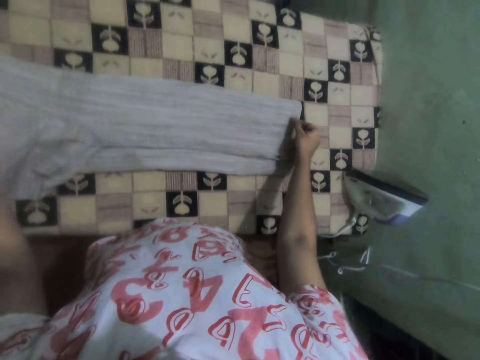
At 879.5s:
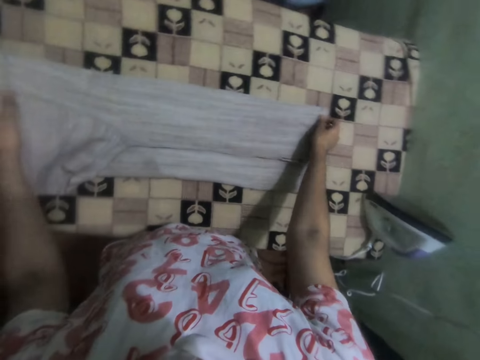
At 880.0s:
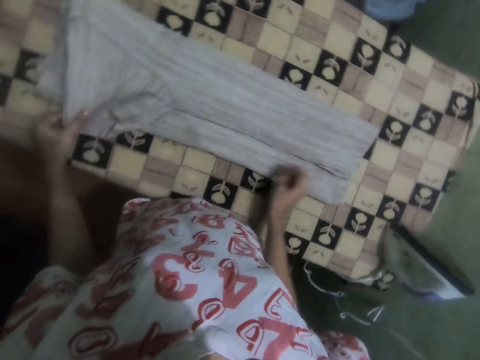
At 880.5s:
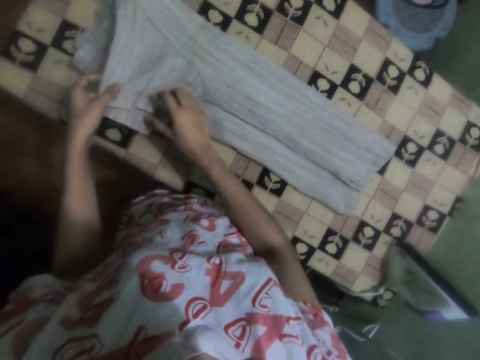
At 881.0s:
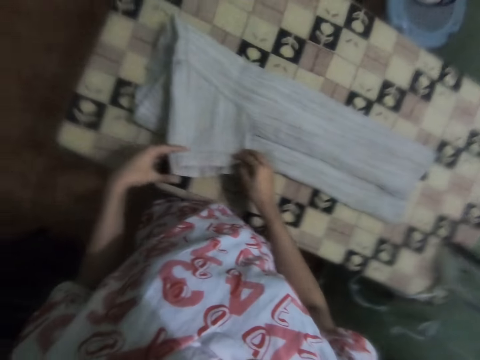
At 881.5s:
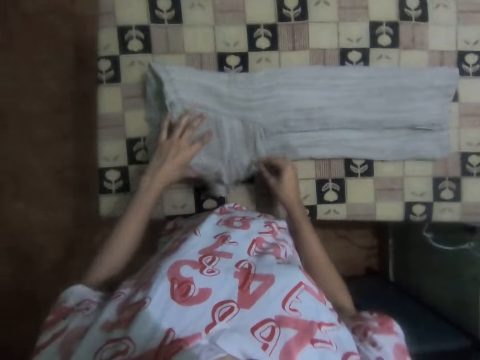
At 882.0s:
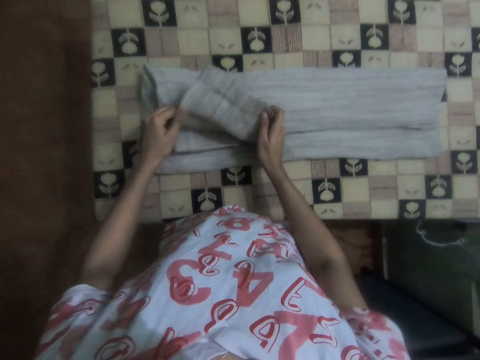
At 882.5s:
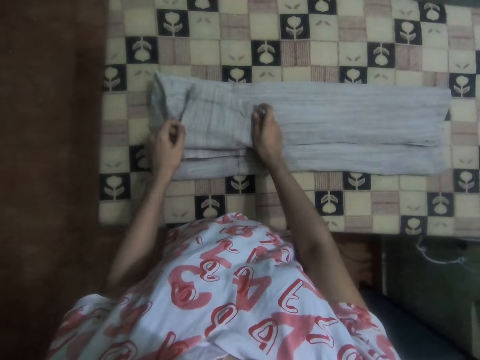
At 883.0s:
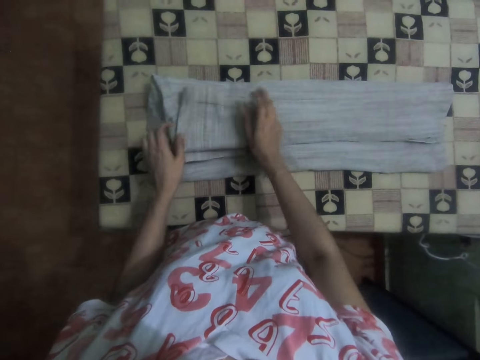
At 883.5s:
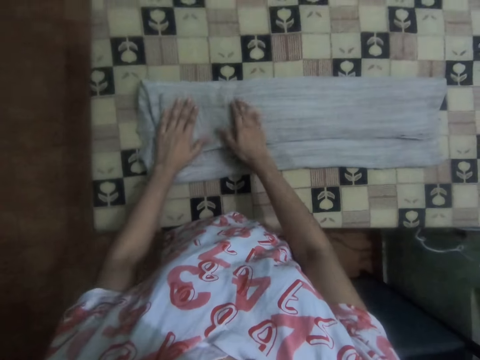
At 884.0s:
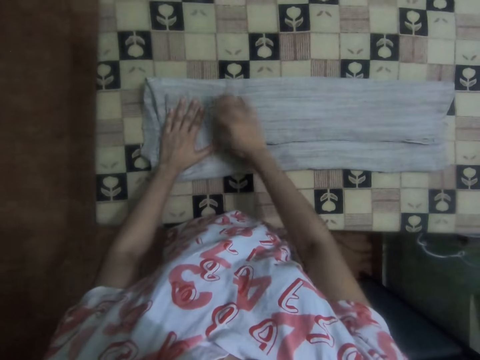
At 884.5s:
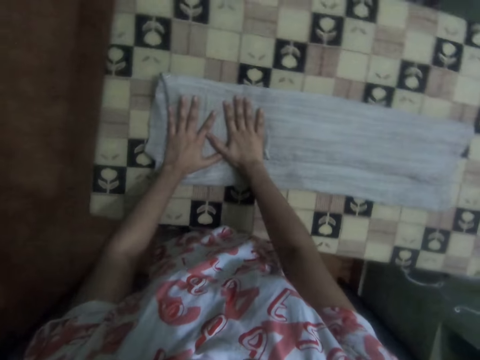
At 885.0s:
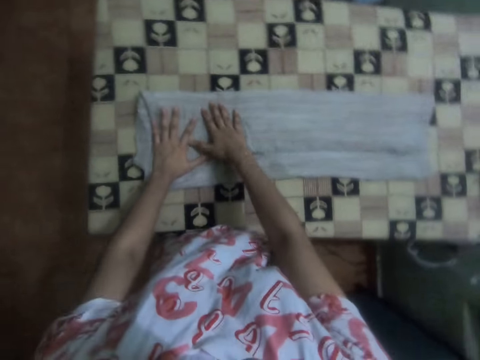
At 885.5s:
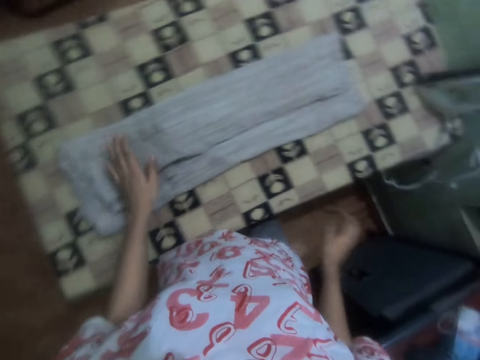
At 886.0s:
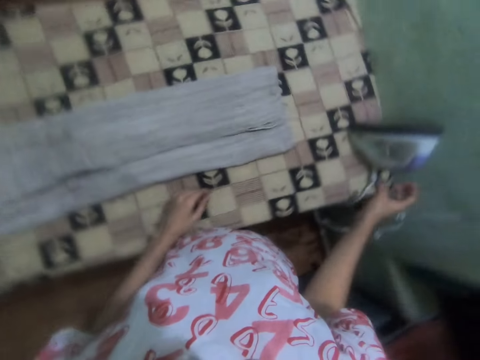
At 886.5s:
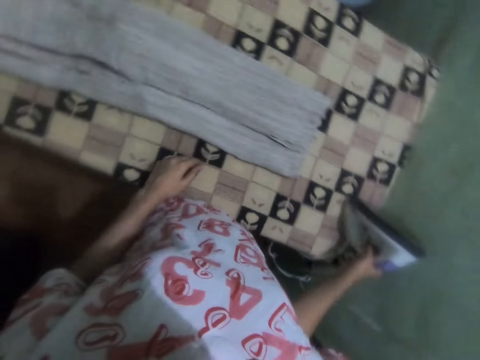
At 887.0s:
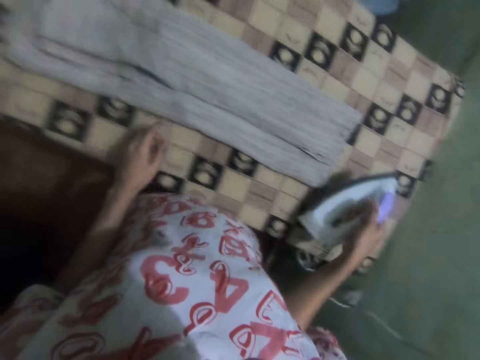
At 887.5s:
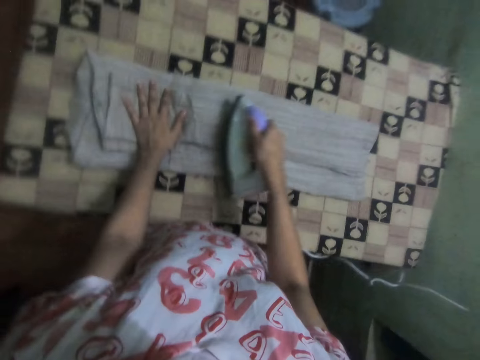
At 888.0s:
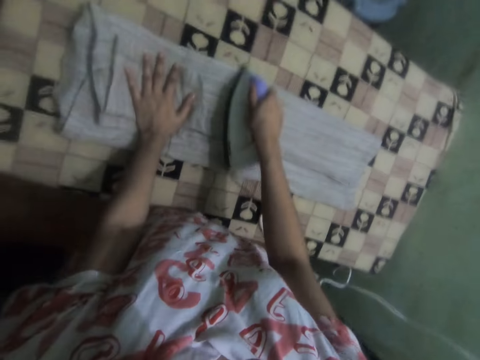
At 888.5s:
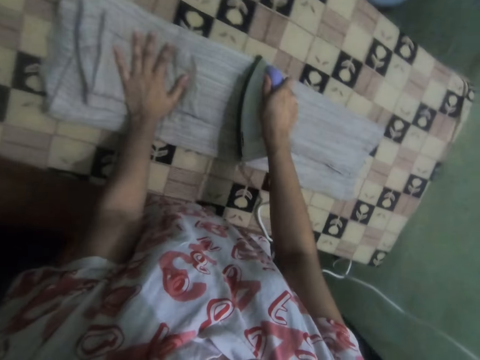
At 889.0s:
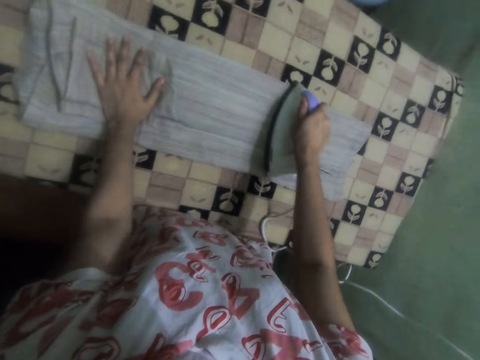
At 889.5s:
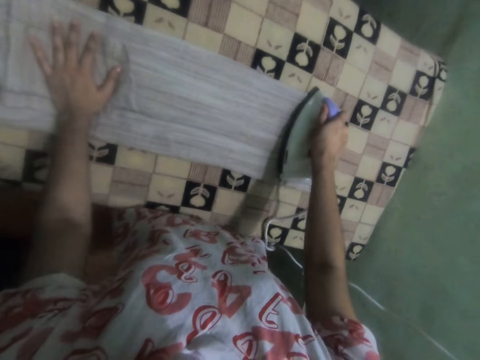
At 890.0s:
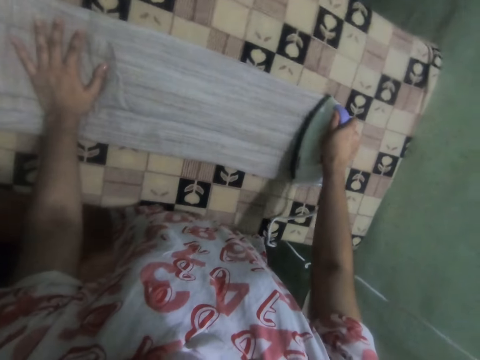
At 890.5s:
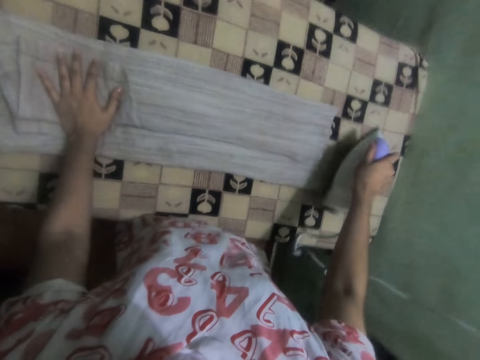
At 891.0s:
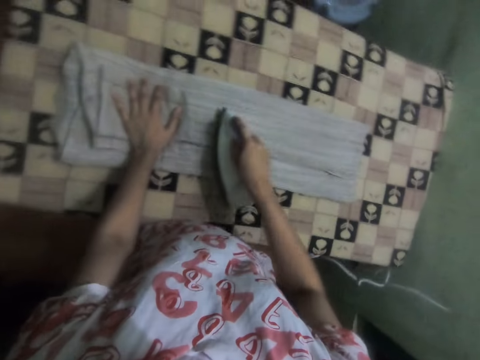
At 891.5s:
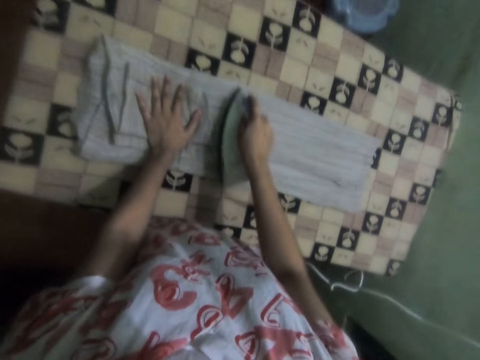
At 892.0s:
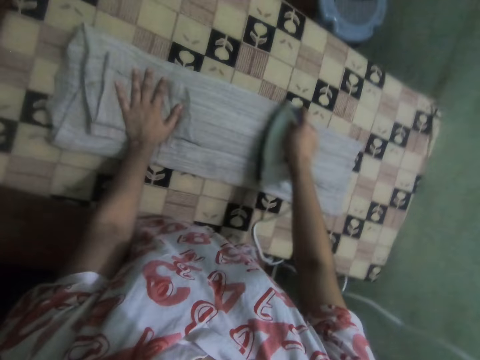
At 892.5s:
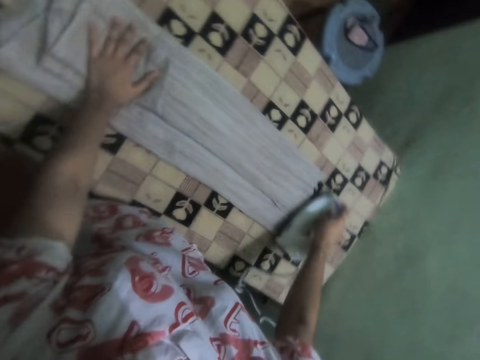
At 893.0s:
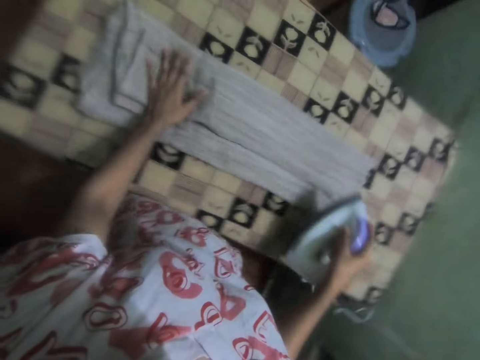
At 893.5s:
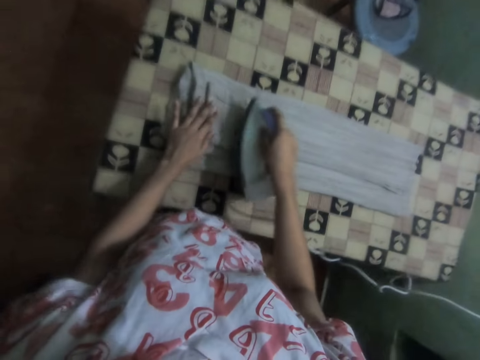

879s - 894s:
The camera wearer picks up the iron box. They iron the shirt.

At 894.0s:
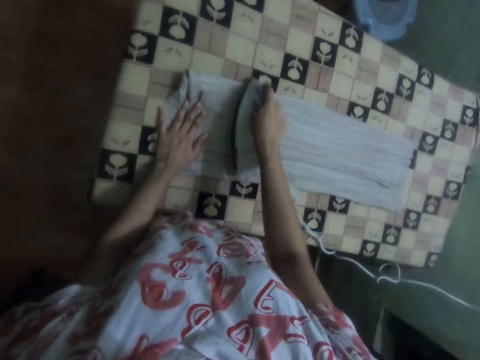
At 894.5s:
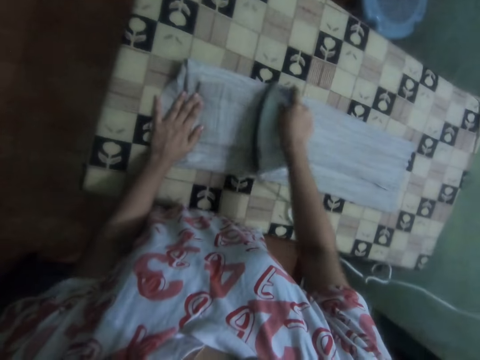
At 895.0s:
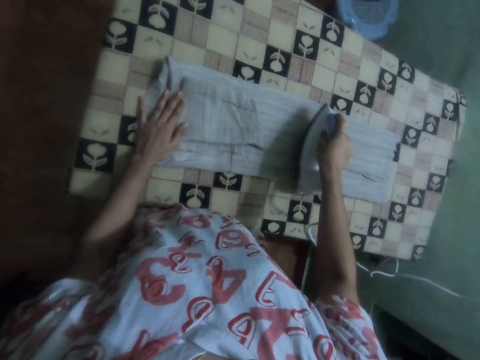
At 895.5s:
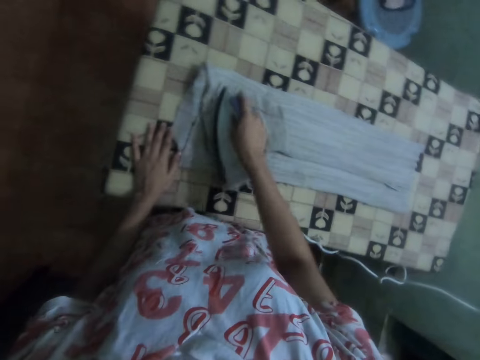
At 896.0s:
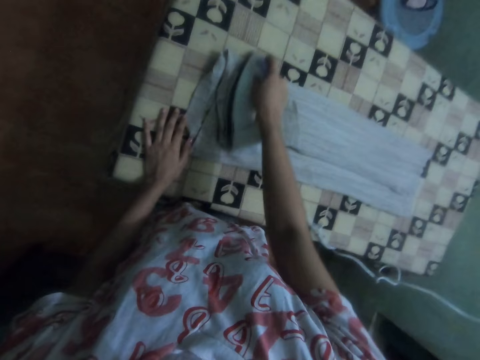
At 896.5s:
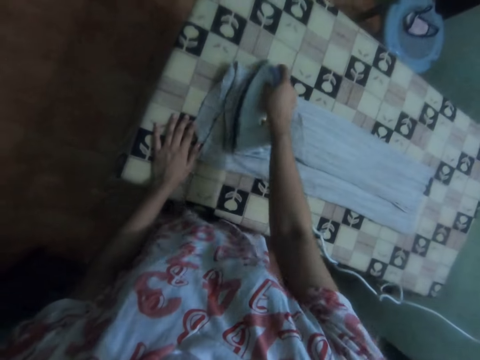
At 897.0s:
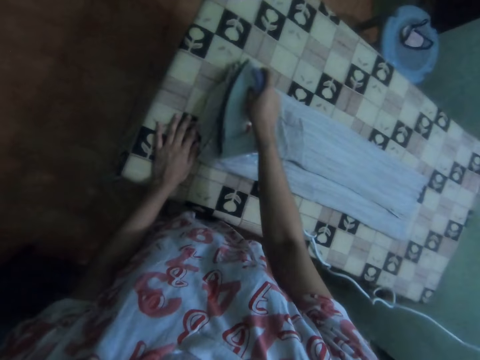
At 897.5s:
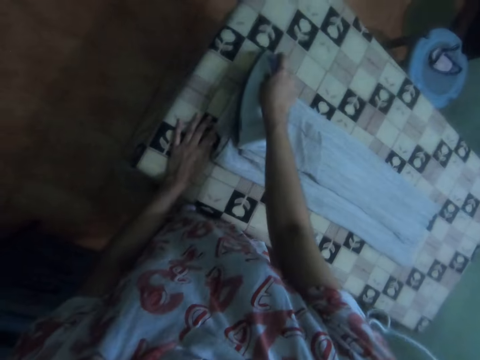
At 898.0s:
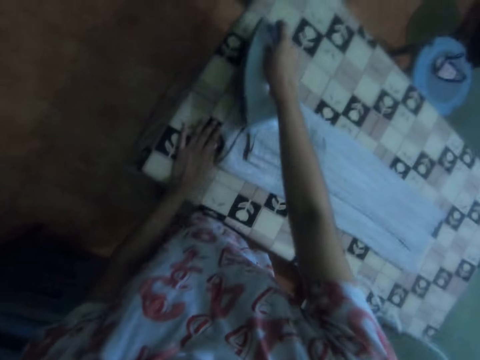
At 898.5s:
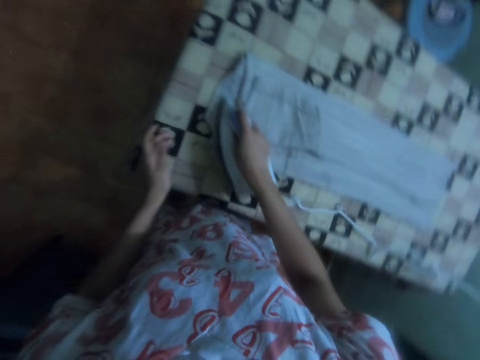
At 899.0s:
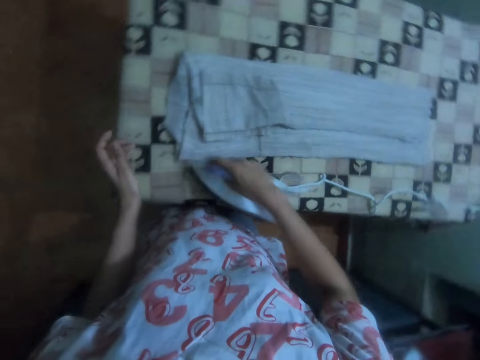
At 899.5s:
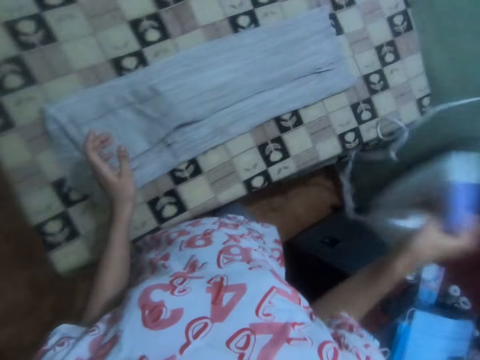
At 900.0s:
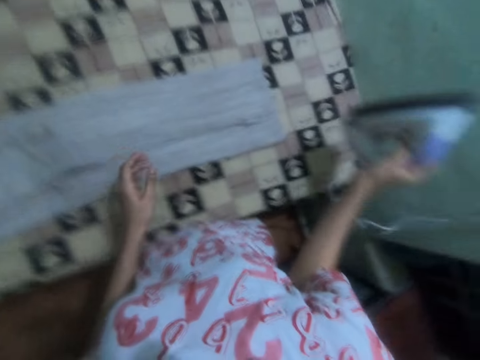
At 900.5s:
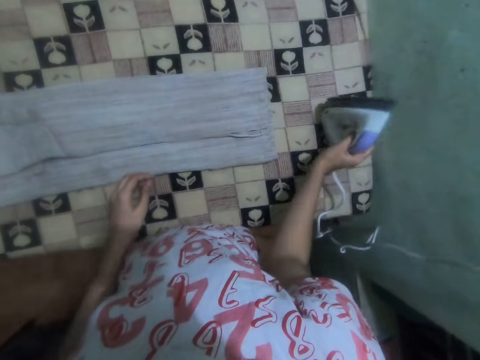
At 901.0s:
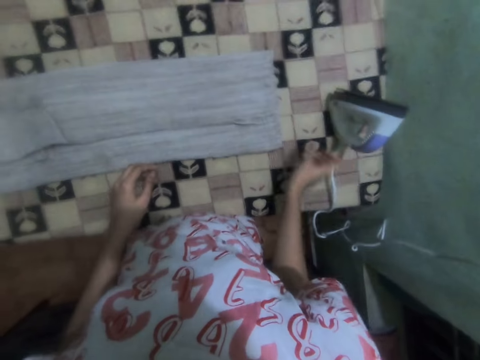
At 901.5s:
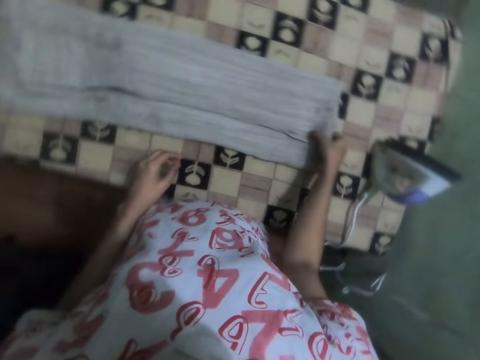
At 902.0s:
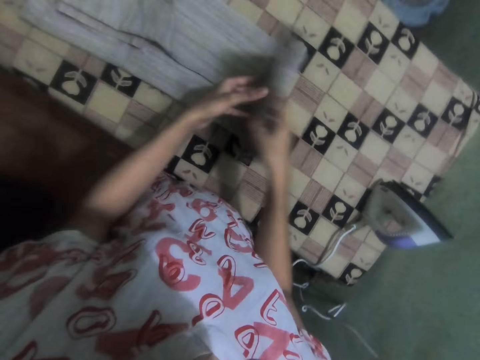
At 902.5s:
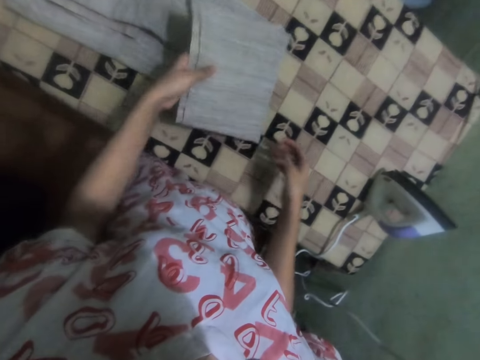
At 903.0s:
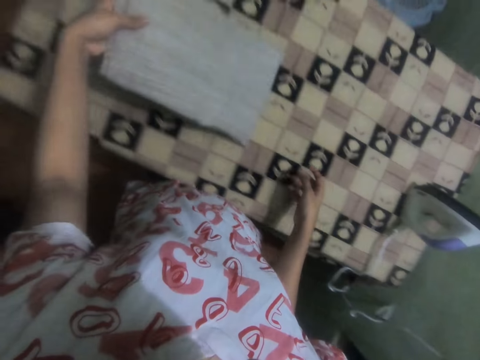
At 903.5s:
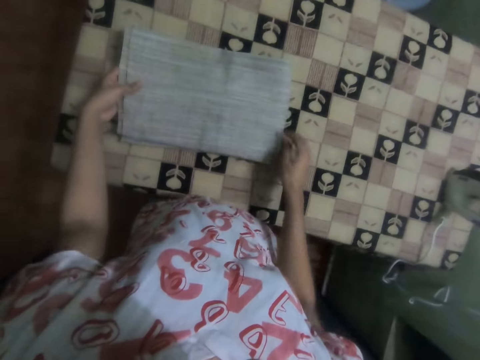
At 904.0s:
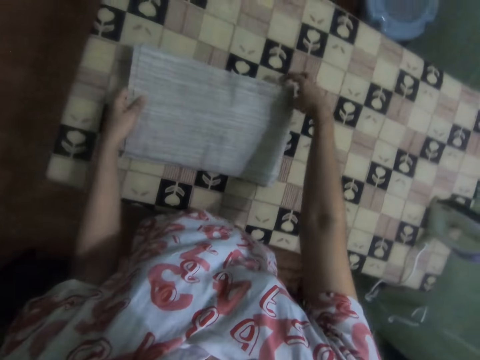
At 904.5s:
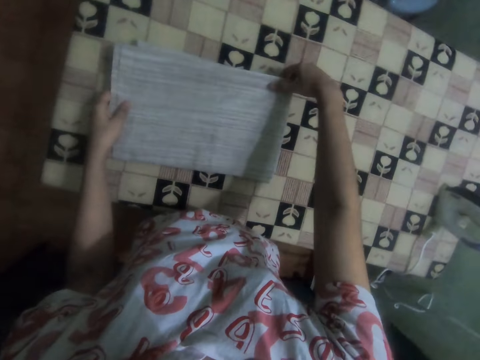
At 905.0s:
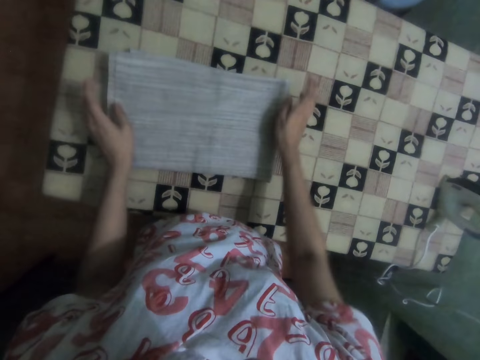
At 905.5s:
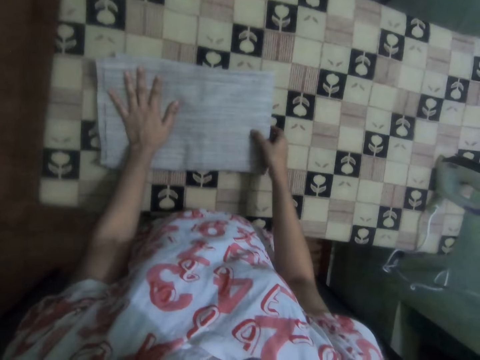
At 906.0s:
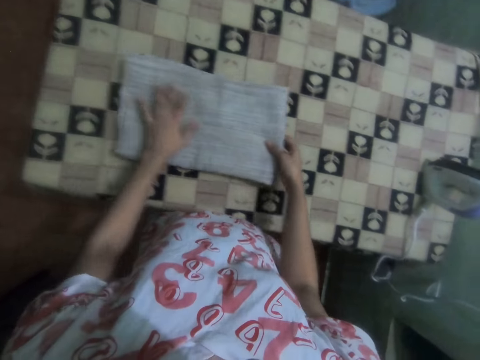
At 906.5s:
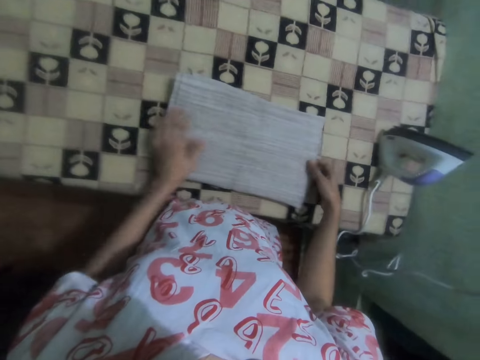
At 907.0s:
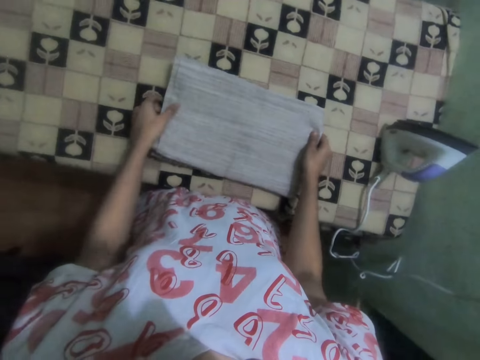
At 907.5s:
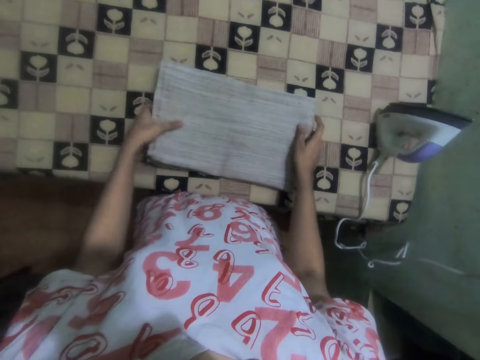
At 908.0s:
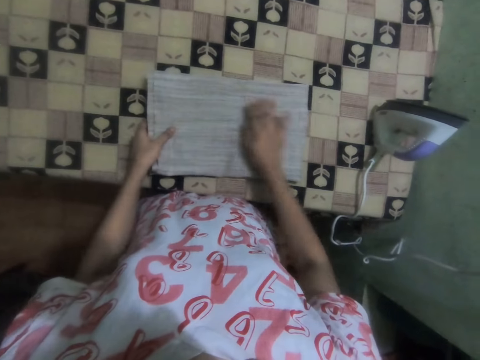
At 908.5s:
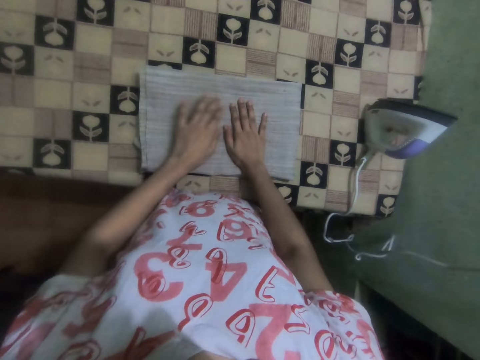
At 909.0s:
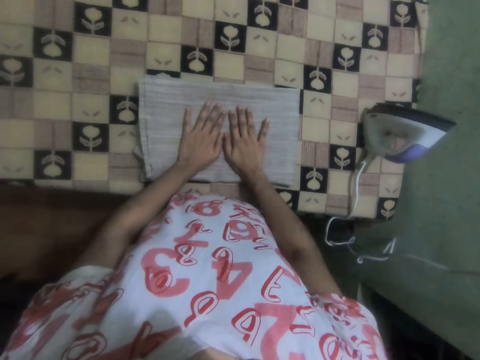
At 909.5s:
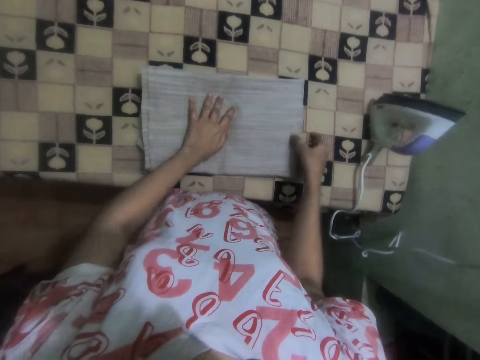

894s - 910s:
The camera wearer places the iron box on the ironing table. They fold the shirt.
